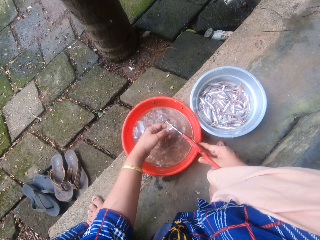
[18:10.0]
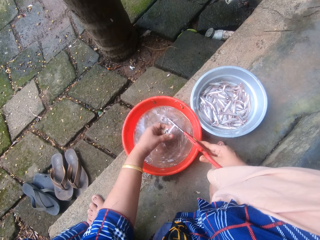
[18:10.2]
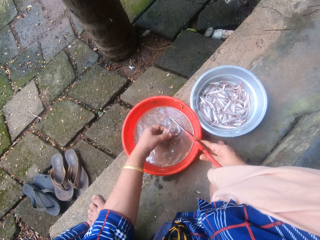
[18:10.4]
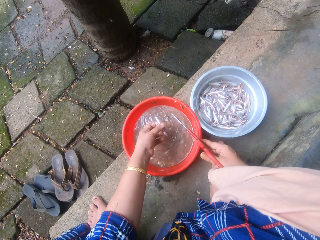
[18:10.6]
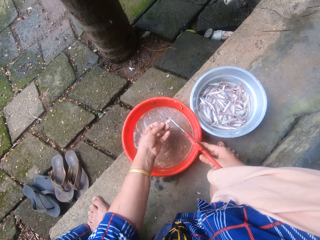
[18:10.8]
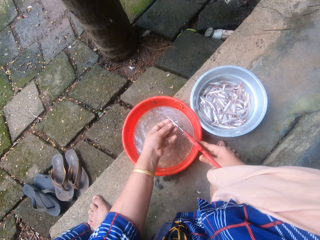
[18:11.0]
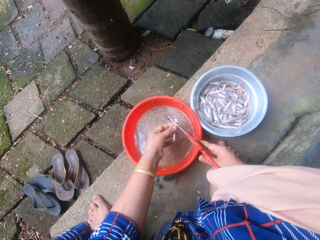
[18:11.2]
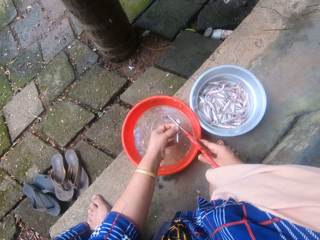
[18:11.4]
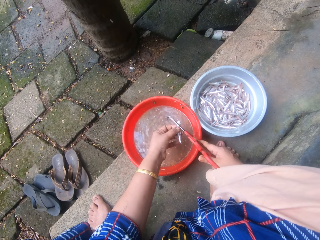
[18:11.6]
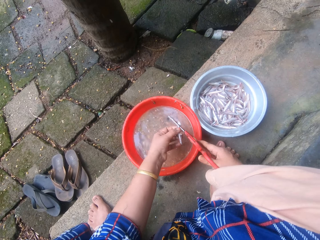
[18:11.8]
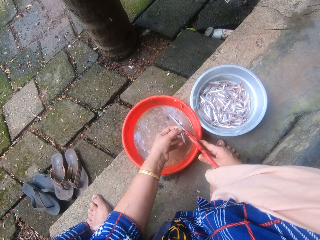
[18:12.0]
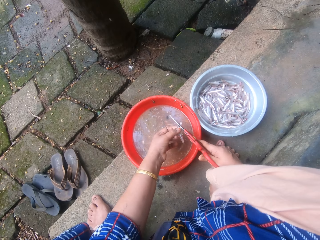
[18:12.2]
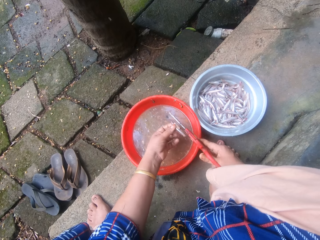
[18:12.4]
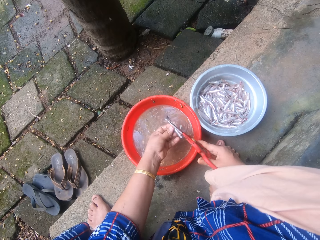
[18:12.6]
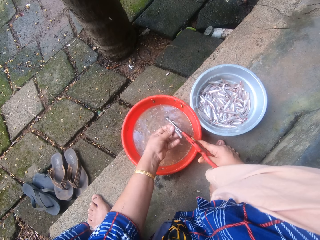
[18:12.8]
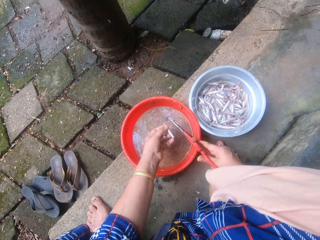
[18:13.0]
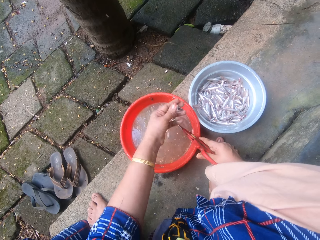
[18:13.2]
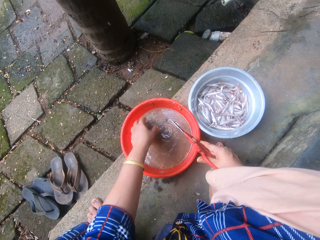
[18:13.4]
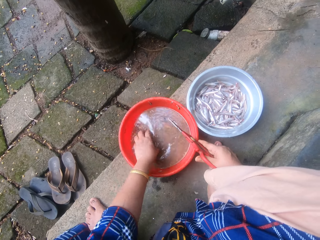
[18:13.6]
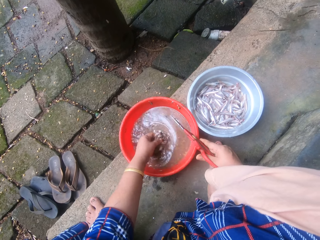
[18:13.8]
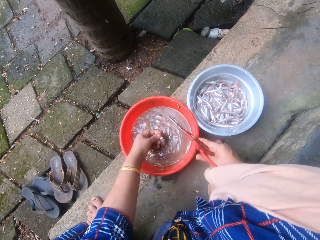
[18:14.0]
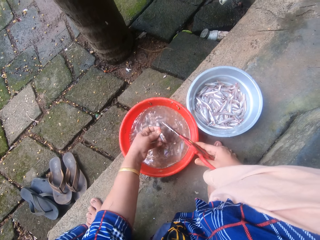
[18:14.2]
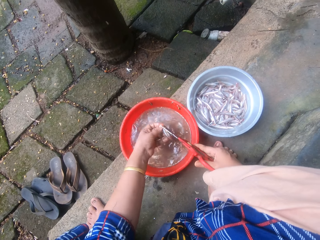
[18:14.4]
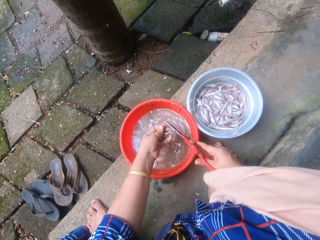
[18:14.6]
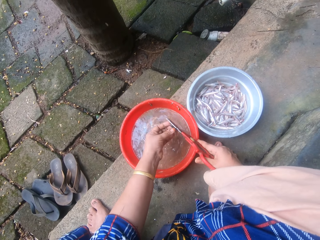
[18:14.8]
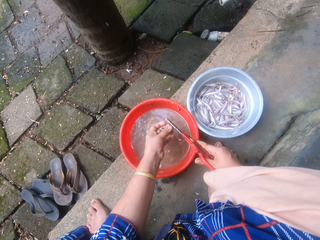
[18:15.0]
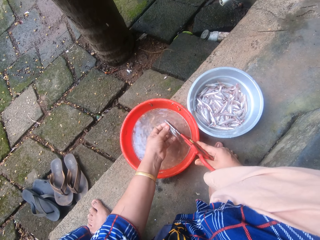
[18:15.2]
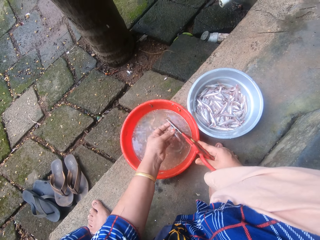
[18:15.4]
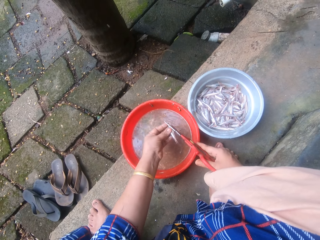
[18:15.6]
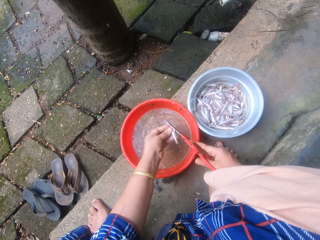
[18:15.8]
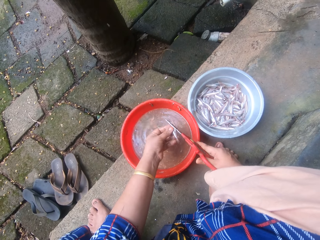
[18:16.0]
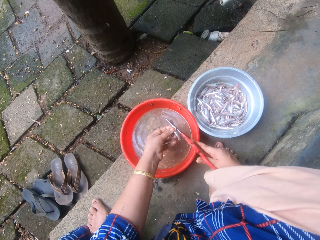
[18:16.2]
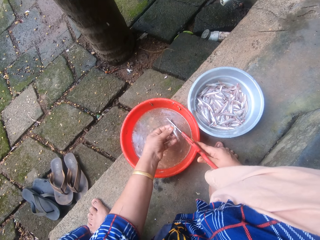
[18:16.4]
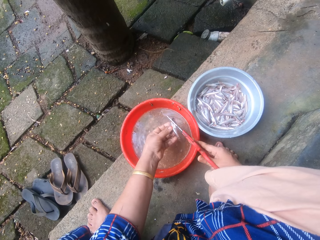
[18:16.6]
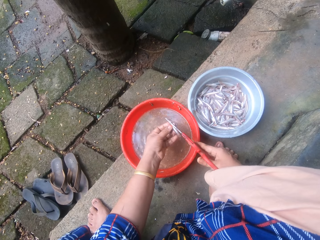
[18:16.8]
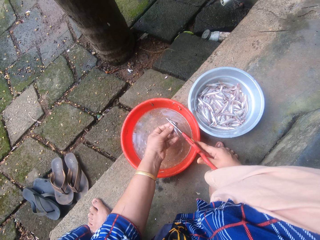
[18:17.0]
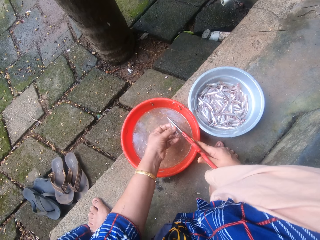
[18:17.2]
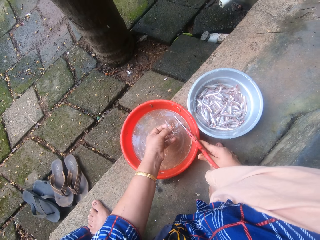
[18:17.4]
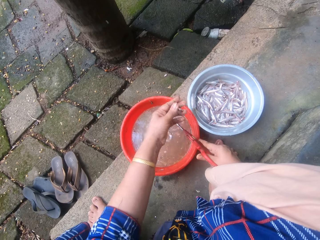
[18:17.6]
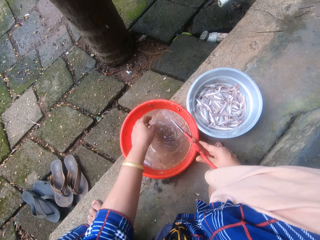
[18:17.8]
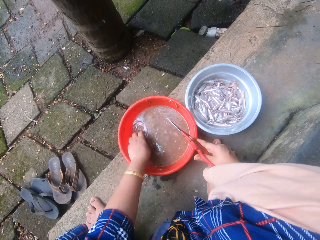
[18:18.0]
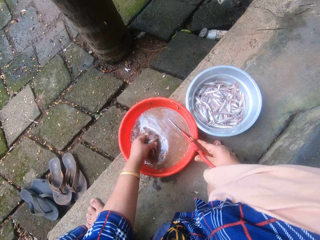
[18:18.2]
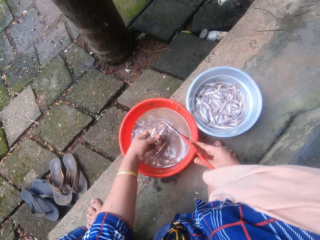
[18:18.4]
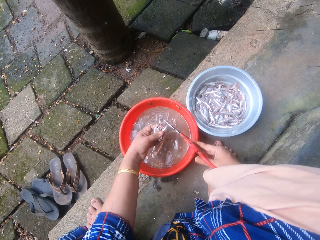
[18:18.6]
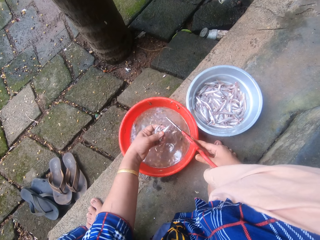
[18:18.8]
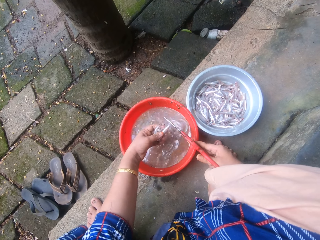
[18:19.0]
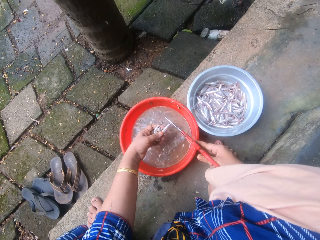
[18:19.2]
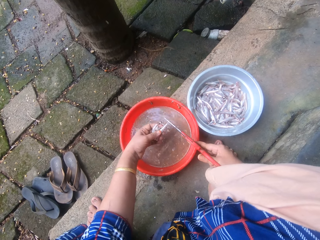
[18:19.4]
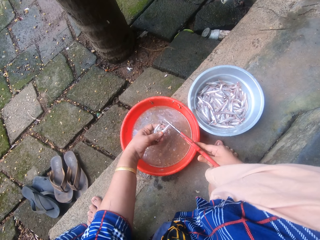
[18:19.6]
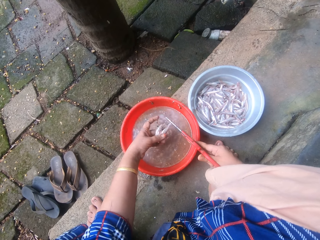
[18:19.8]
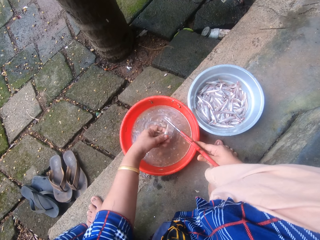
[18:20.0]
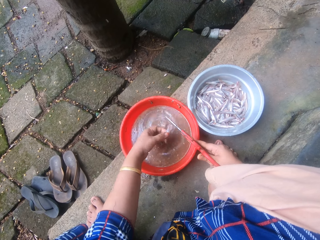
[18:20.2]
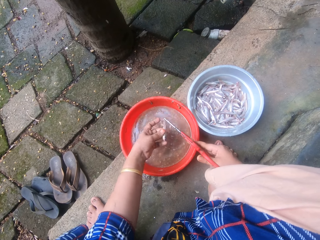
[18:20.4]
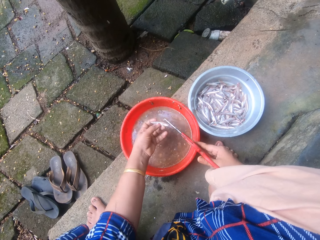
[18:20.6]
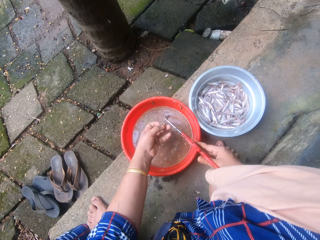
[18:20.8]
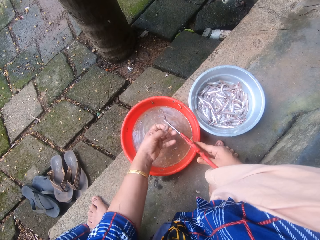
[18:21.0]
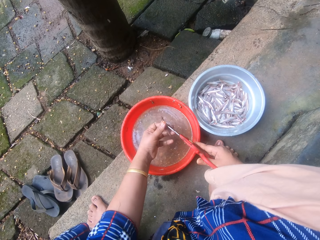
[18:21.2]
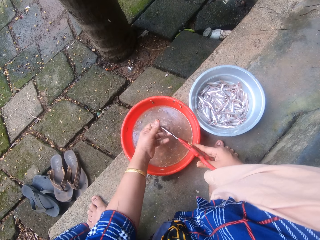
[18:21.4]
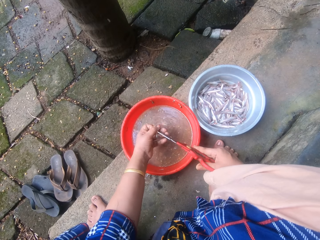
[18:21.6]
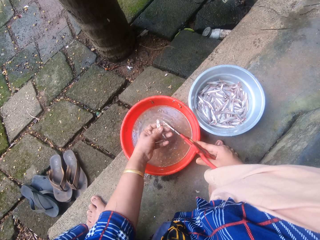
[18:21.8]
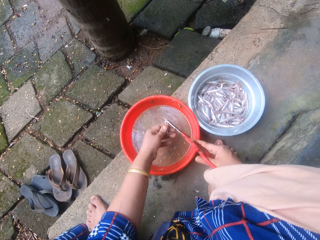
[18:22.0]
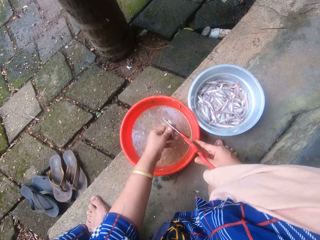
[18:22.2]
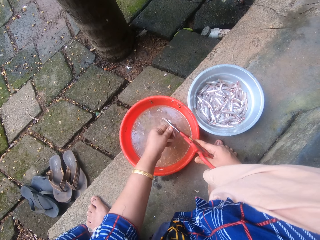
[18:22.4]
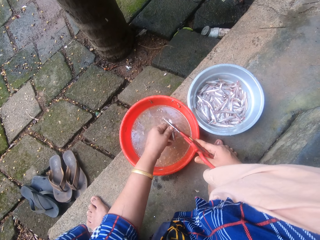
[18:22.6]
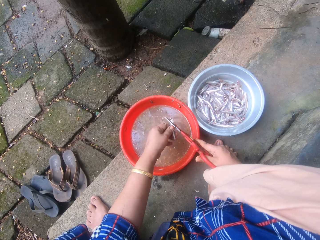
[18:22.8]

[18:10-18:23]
The camera wearer picks another fish from the red bowl with her left hand. She trims the fish with the scissors. She tosses the fish into the aluminum bowl. She picks another fish from the red bowl with her left hand. She trims the fish with the scissors. She trims the fish with the scissors again. She tosses the fish into the aluminum bowl. She picks some fish from the red bowl with her left hand. She trims a fish in her left hand with the scissors. She drops the rest of the fish back into the red bowl.

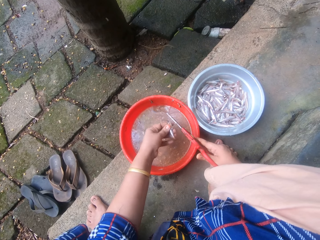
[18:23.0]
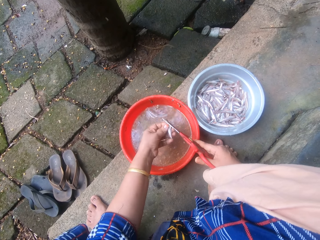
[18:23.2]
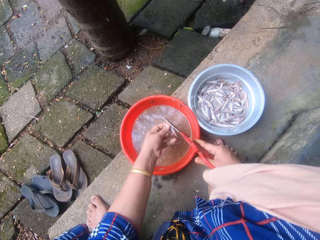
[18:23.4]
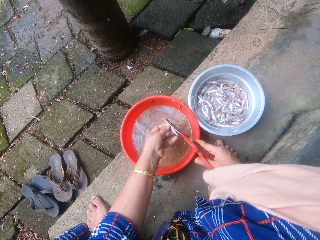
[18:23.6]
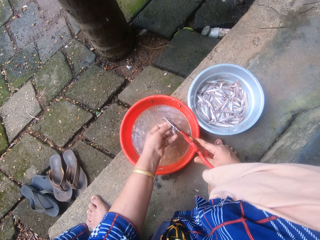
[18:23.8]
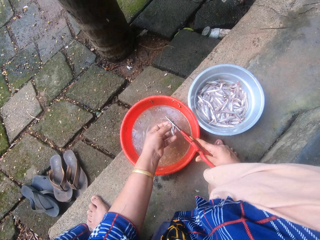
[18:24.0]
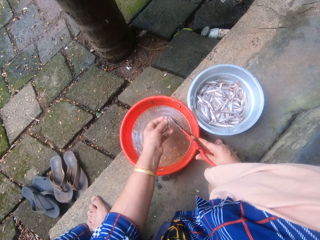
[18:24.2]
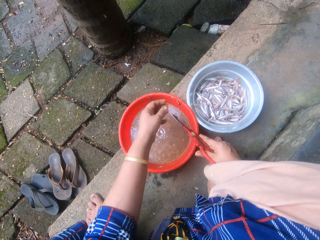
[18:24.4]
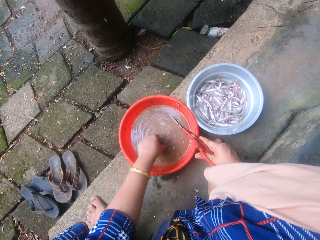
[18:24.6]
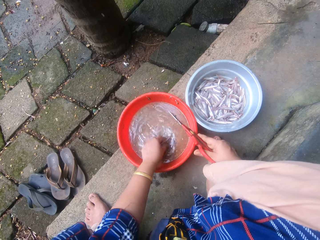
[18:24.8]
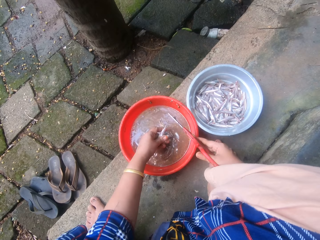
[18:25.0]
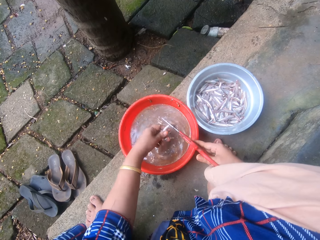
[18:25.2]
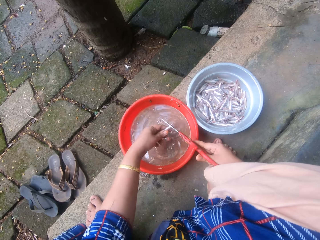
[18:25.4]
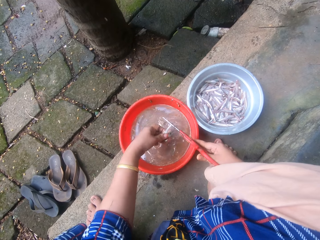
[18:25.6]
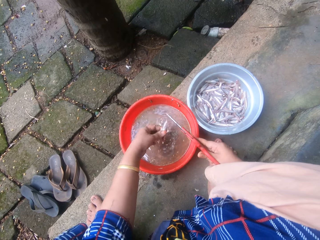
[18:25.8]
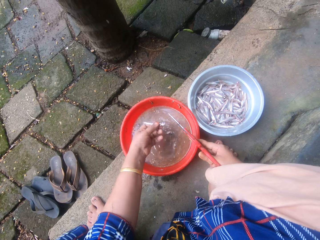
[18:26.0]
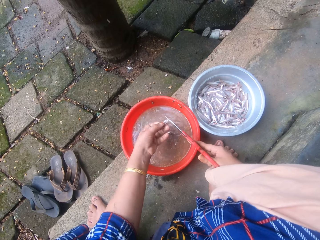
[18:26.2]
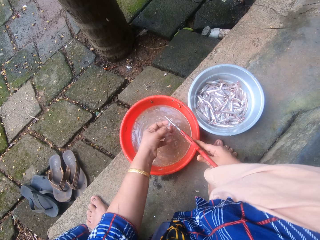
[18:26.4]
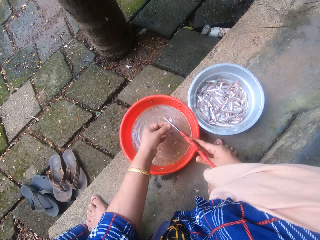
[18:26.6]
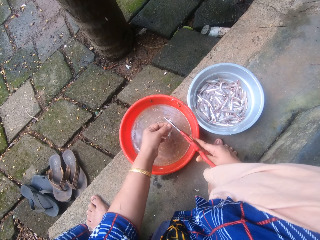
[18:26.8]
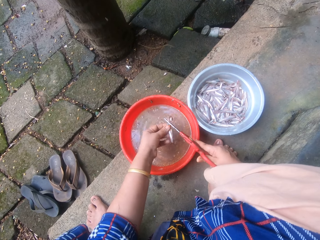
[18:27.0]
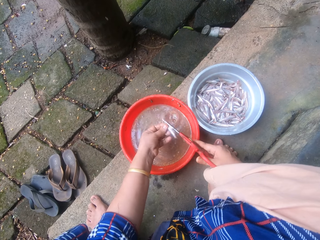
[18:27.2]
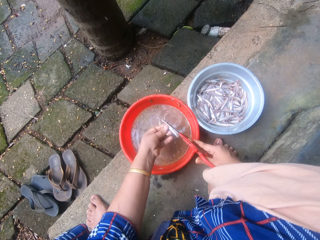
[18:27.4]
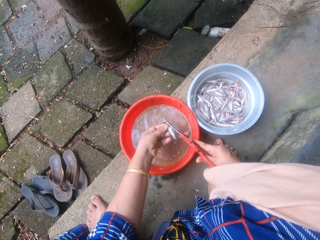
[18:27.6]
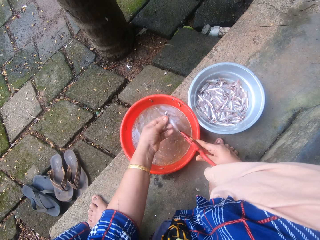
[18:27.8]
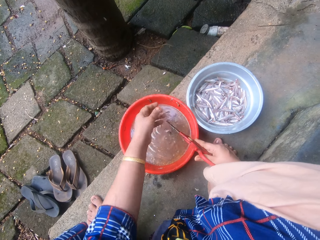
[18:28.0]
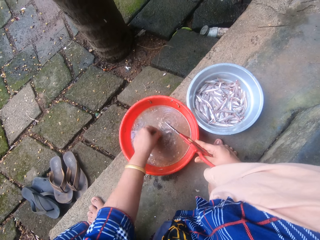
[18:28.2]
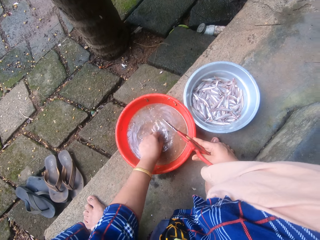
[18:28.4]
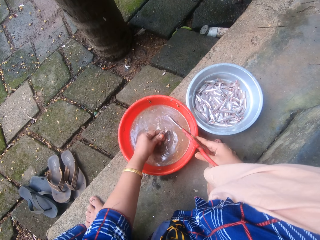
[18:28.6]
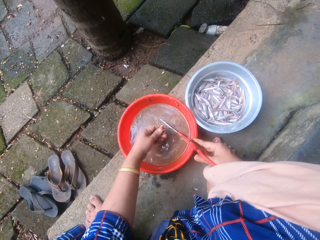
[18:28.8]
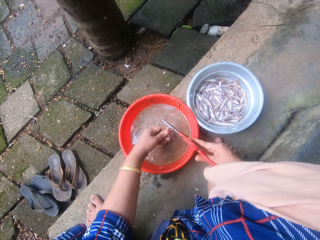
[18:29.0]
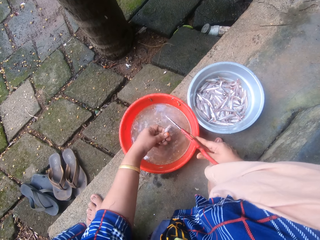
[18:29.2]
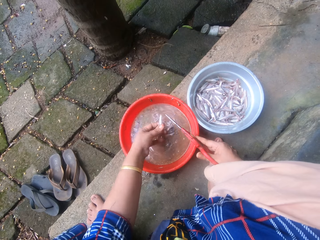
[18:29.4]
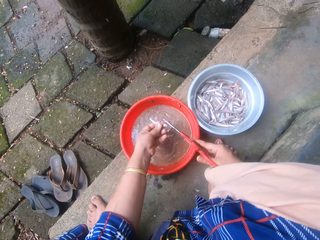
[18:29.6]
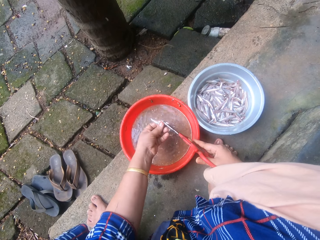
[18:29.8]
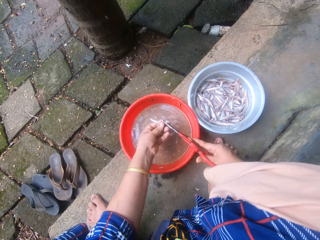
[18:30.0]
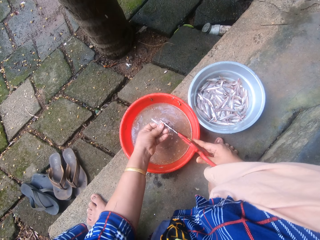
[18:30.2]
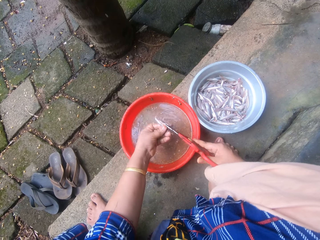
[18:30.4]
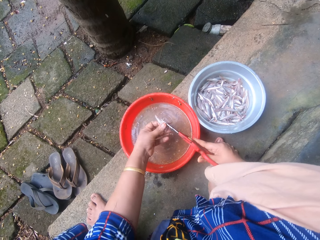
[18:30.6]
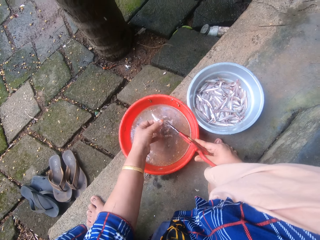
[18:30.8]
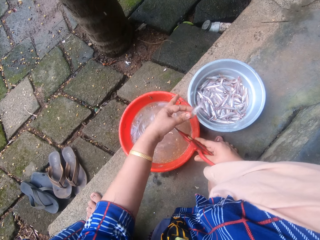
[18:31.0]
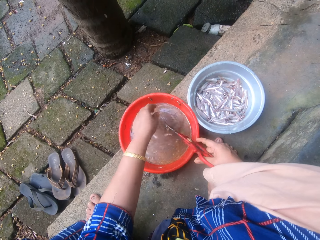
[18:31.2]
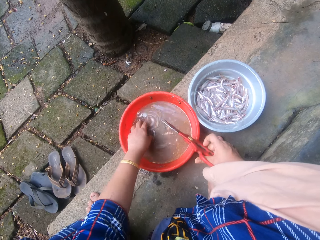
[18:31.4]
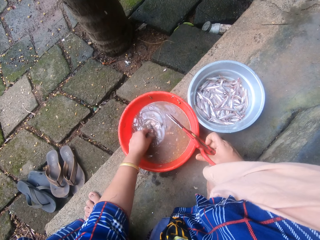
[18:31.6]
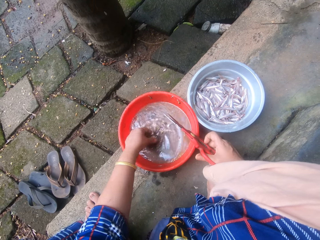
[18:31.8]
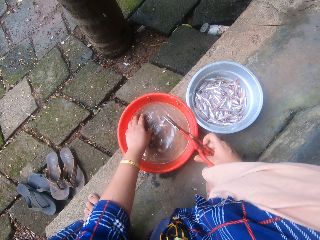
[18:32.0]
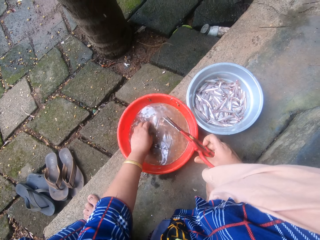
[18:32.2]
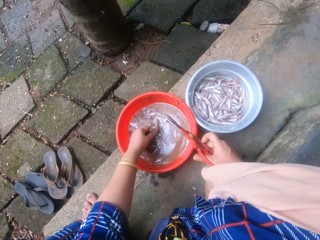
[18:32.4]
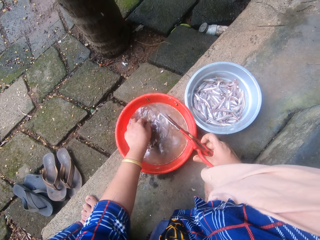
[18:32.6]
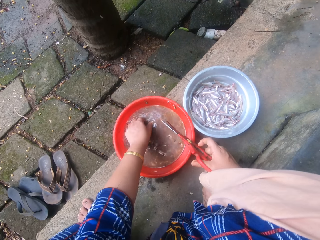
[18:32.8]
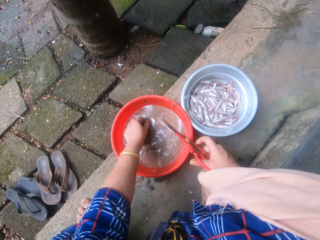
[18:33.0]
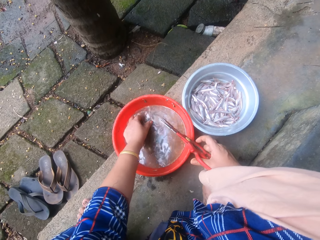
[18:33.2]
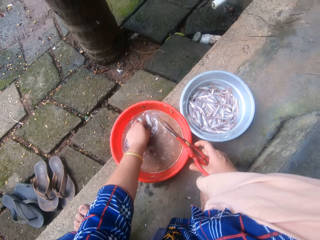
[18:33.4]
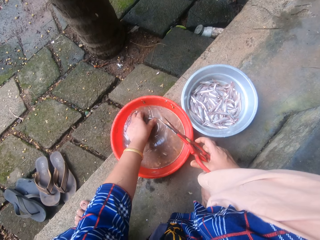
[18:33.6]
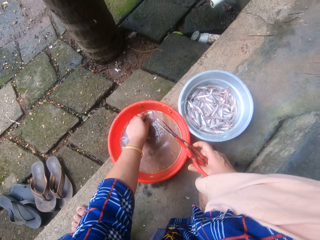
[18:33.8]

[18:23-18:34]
The camera wearer tosses the fish into the aluminum bowl. She picks another fish from the red bowl or plastic basin with her left hand. She trims the fish with the scissors. She tosses the fish into the aluminum bowl. She picks another fish from the red bowl with her left hand. She trims the fish with the scissors. She tosses the fish into the aluminum bowl. She picks small fish from the plastic basin.
